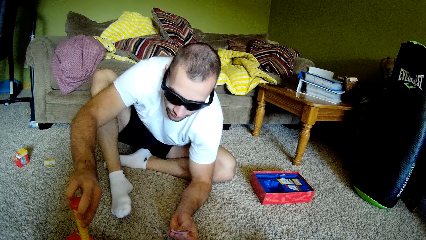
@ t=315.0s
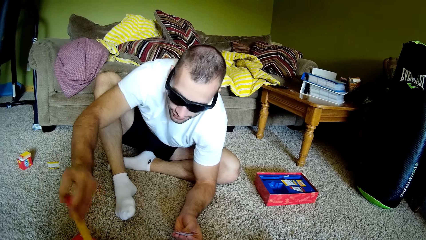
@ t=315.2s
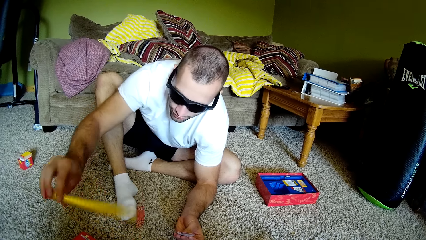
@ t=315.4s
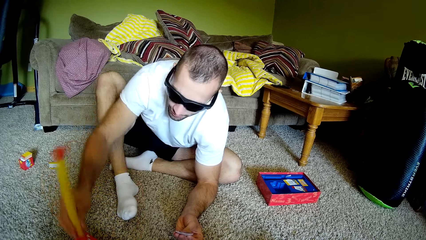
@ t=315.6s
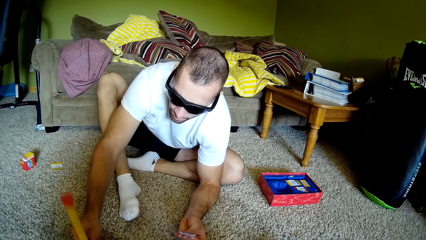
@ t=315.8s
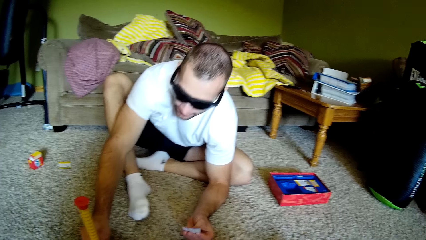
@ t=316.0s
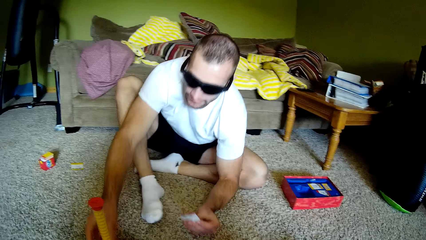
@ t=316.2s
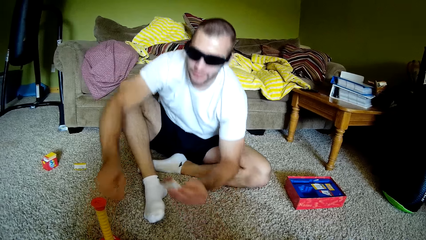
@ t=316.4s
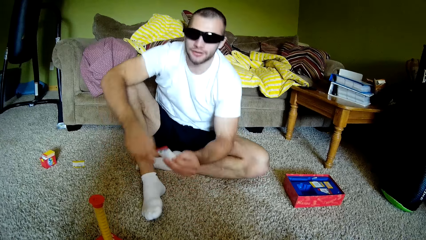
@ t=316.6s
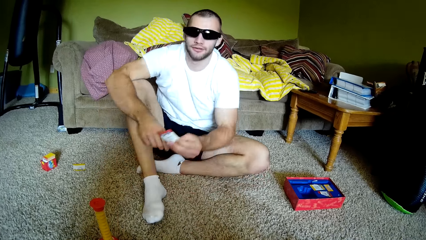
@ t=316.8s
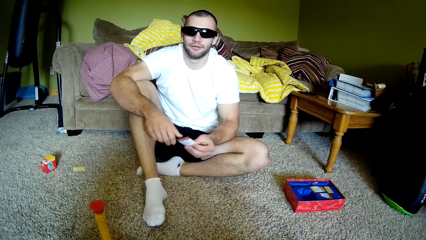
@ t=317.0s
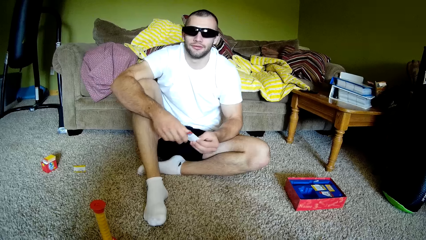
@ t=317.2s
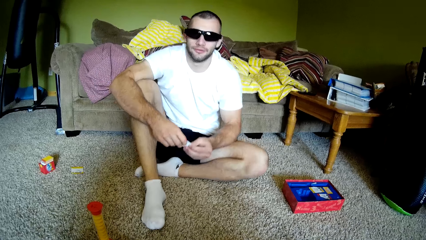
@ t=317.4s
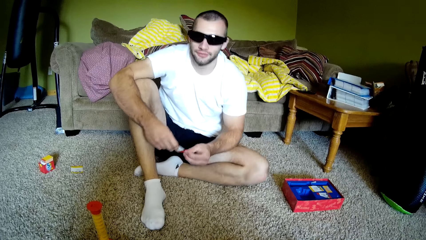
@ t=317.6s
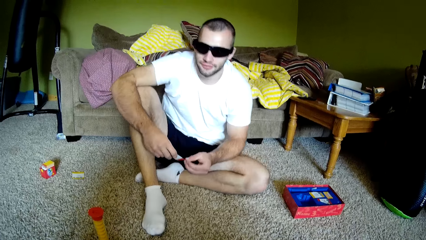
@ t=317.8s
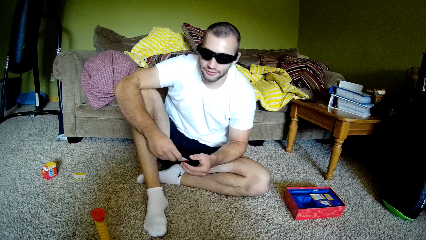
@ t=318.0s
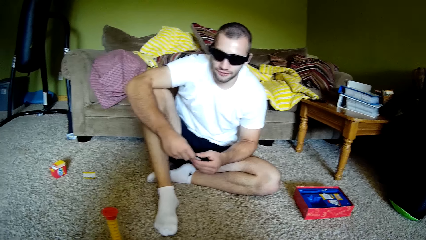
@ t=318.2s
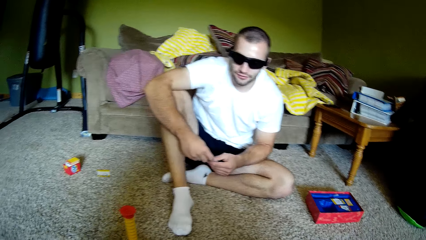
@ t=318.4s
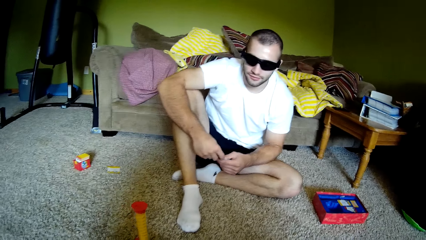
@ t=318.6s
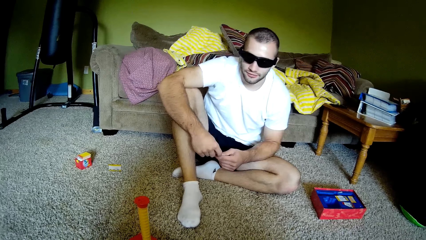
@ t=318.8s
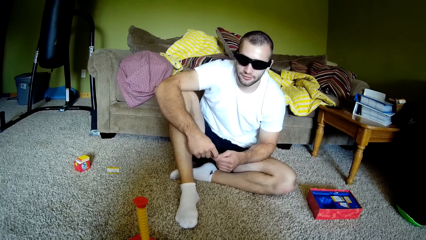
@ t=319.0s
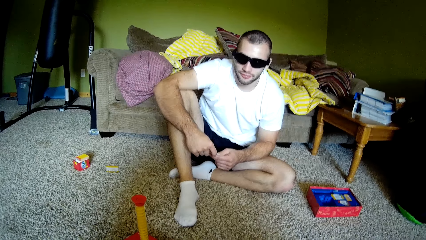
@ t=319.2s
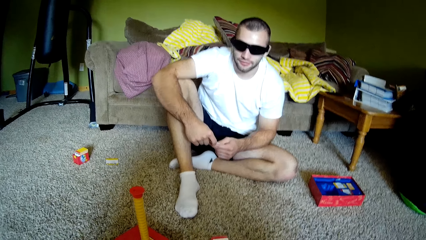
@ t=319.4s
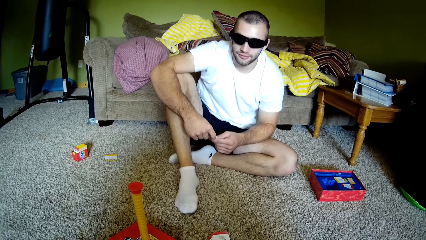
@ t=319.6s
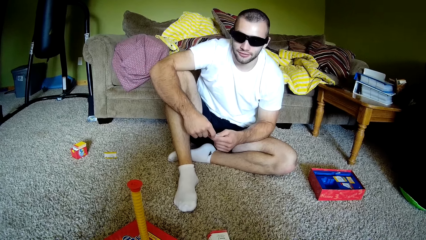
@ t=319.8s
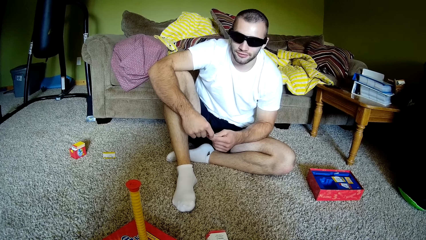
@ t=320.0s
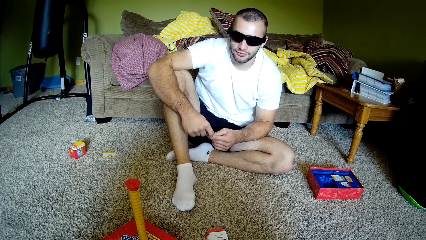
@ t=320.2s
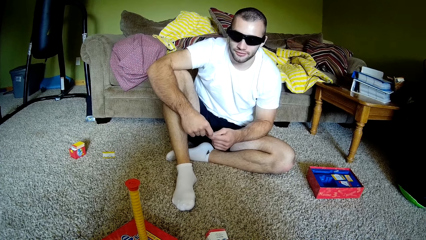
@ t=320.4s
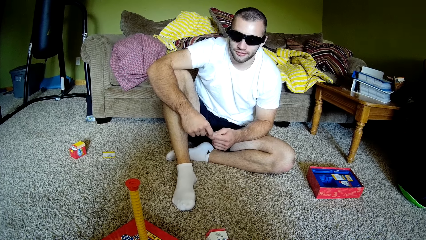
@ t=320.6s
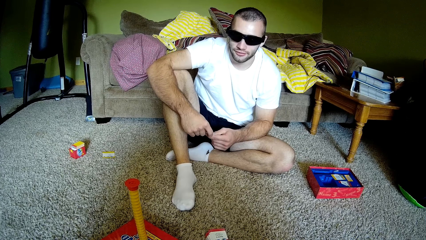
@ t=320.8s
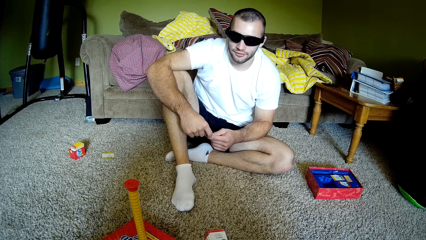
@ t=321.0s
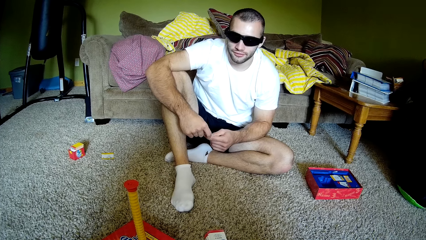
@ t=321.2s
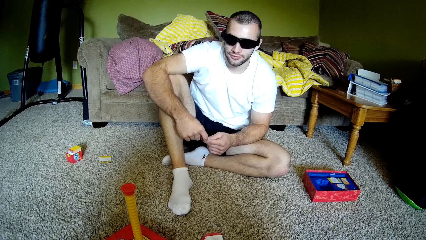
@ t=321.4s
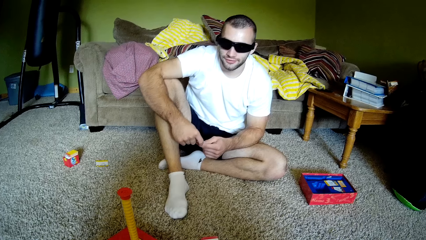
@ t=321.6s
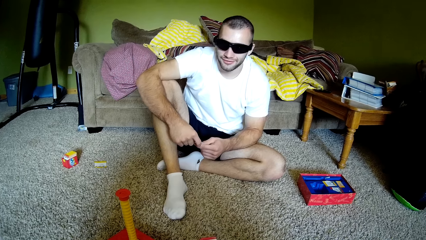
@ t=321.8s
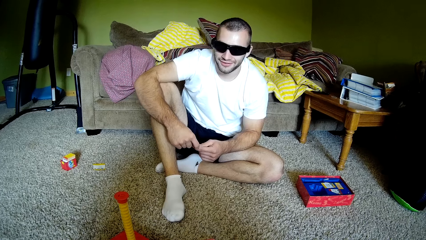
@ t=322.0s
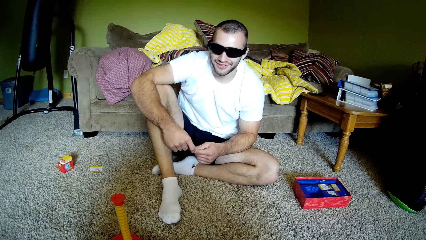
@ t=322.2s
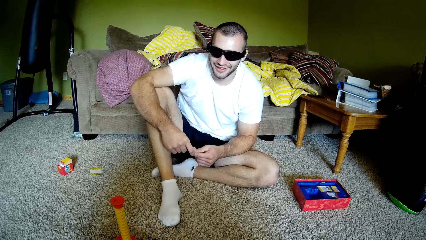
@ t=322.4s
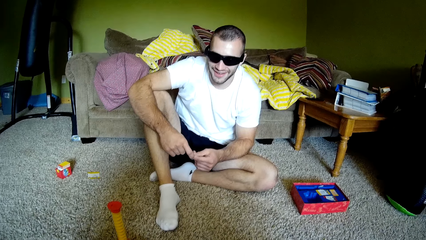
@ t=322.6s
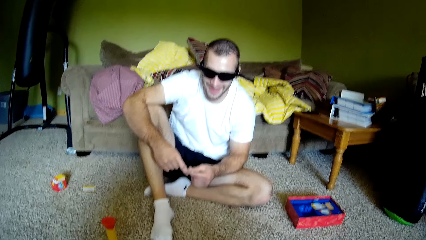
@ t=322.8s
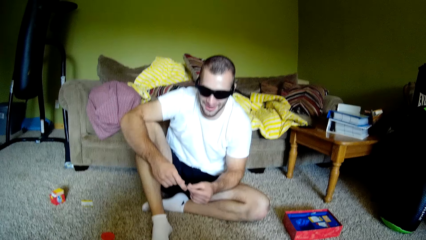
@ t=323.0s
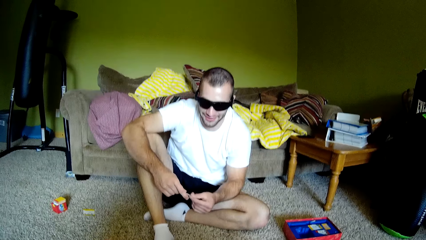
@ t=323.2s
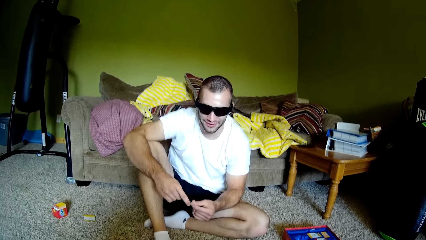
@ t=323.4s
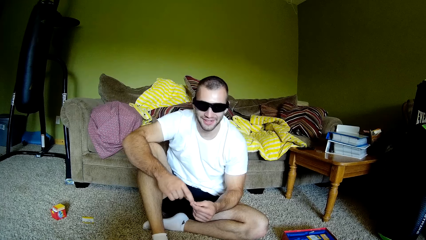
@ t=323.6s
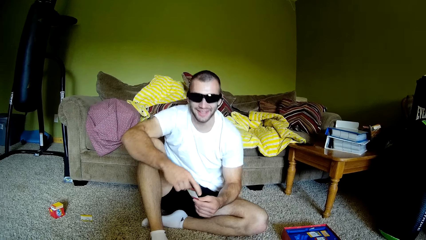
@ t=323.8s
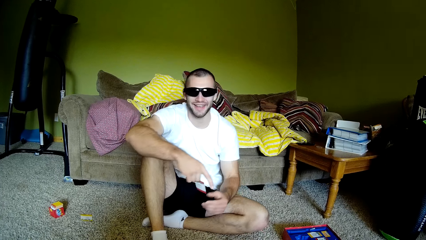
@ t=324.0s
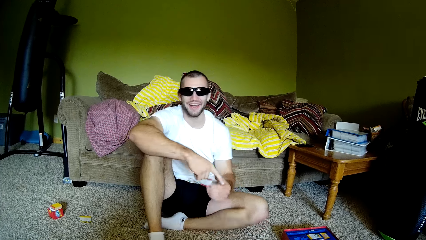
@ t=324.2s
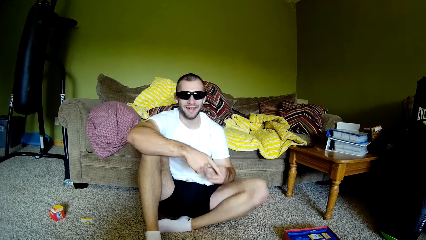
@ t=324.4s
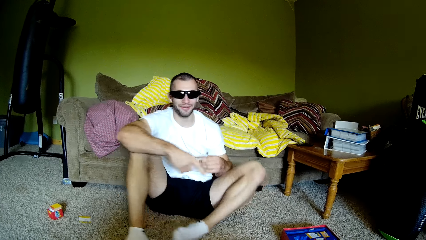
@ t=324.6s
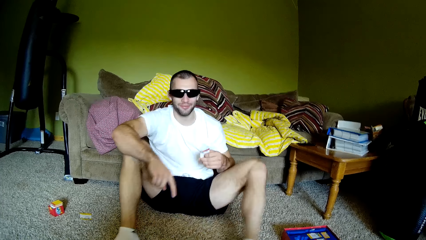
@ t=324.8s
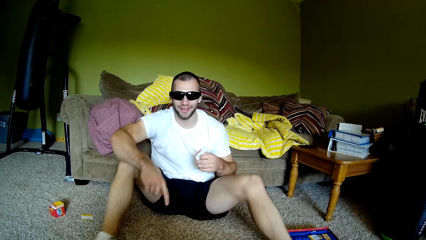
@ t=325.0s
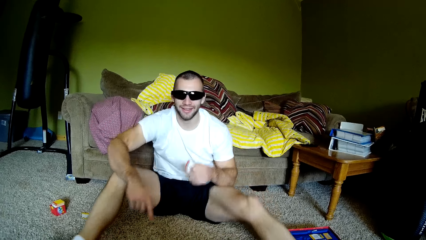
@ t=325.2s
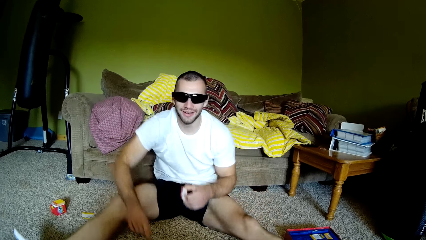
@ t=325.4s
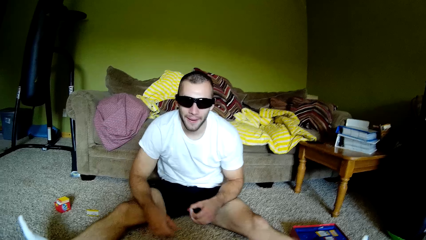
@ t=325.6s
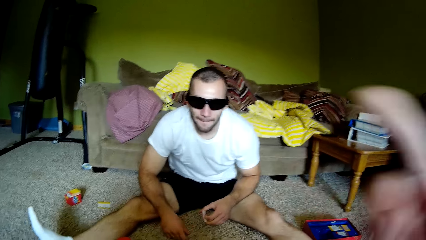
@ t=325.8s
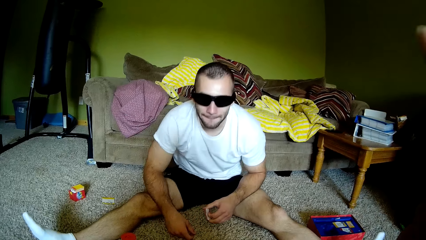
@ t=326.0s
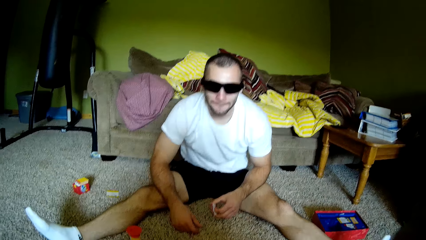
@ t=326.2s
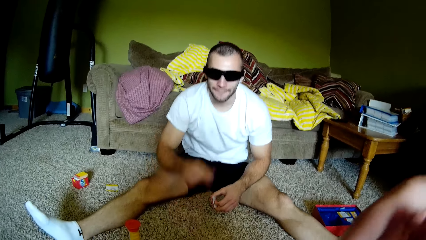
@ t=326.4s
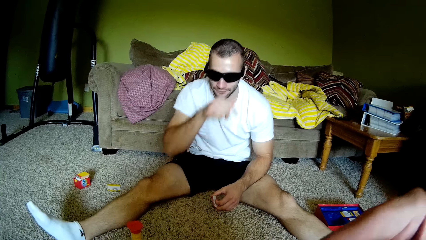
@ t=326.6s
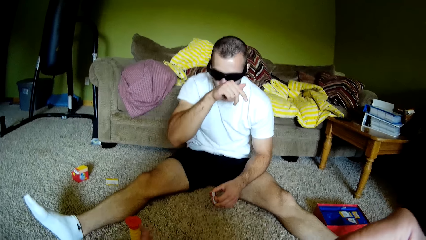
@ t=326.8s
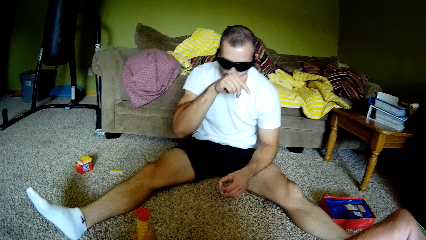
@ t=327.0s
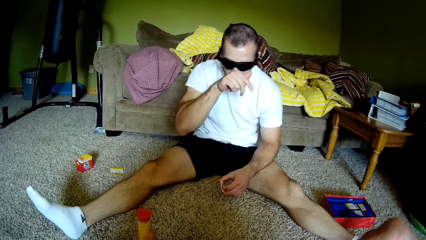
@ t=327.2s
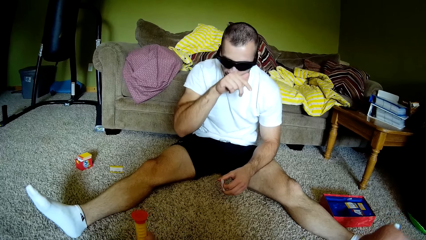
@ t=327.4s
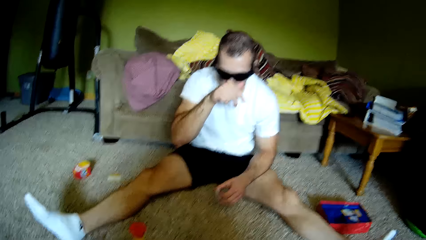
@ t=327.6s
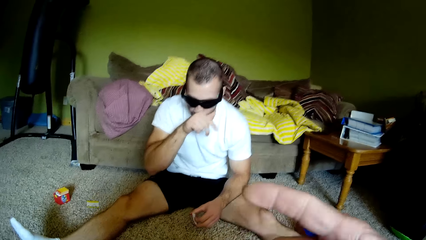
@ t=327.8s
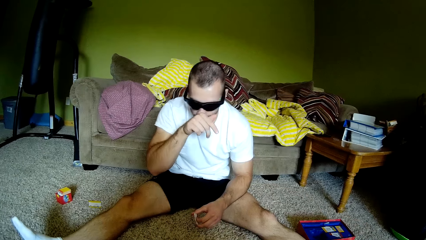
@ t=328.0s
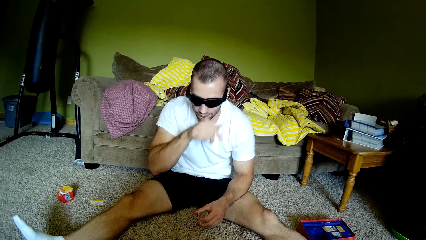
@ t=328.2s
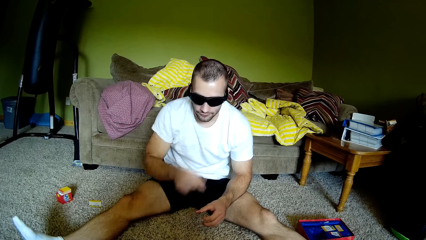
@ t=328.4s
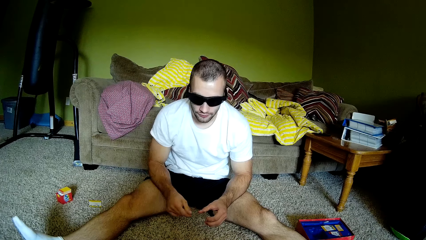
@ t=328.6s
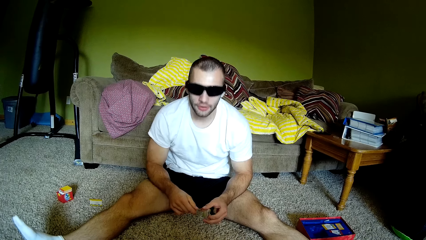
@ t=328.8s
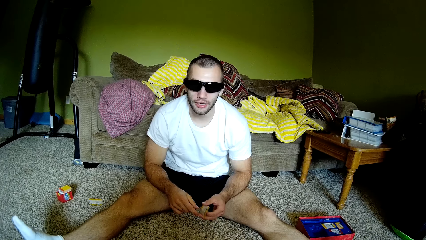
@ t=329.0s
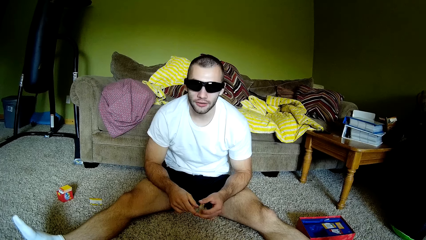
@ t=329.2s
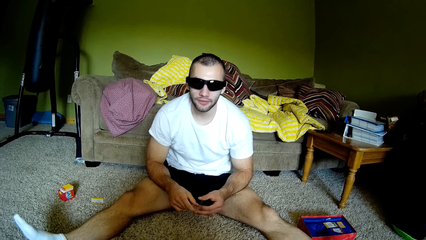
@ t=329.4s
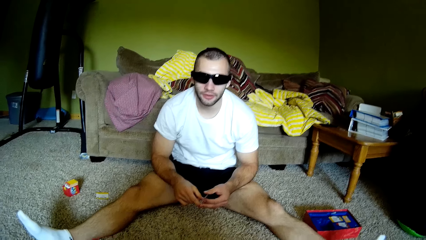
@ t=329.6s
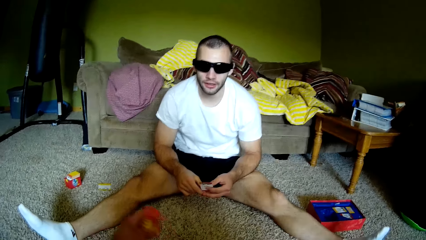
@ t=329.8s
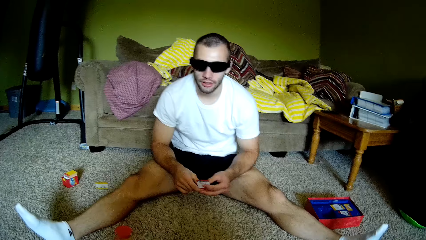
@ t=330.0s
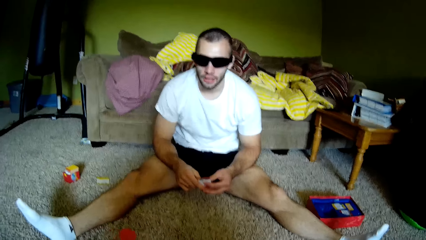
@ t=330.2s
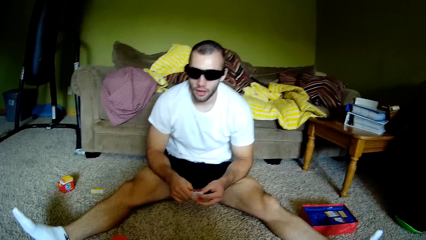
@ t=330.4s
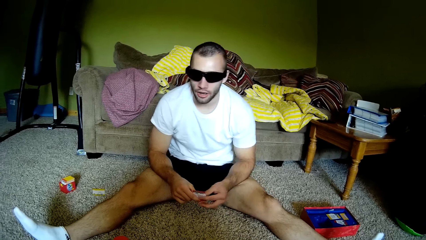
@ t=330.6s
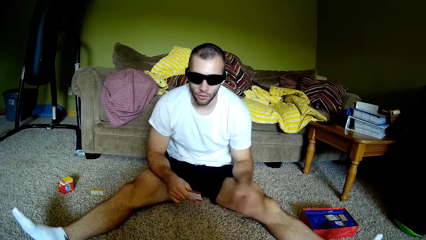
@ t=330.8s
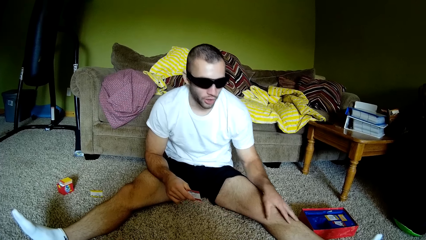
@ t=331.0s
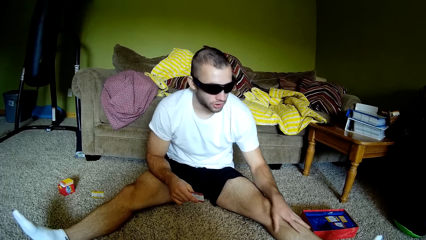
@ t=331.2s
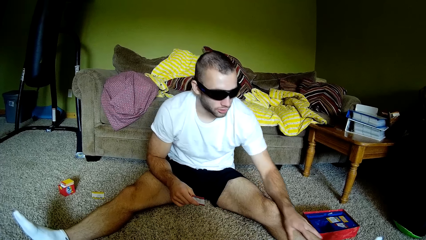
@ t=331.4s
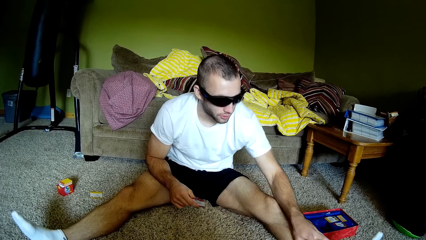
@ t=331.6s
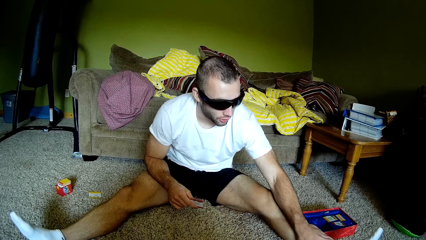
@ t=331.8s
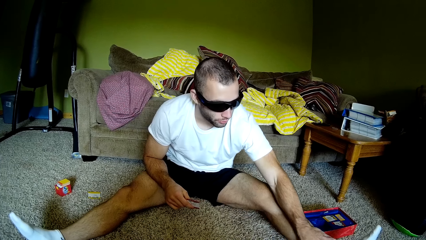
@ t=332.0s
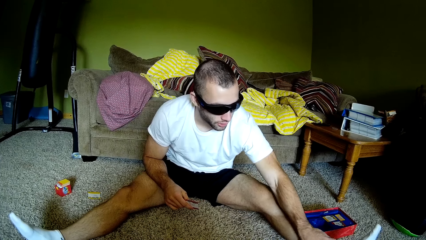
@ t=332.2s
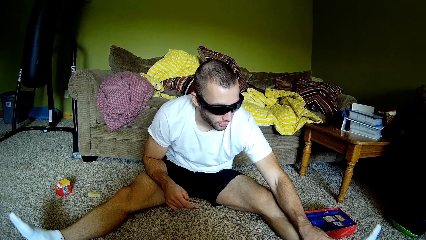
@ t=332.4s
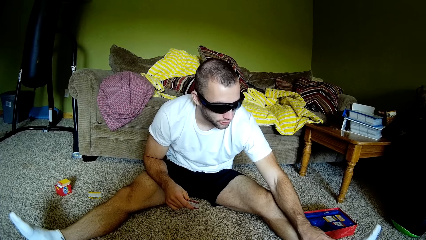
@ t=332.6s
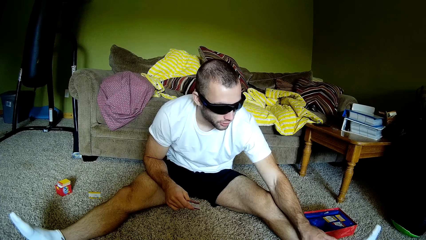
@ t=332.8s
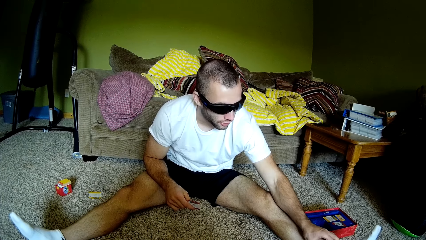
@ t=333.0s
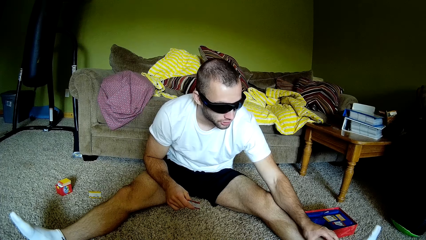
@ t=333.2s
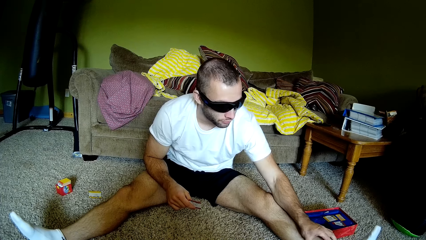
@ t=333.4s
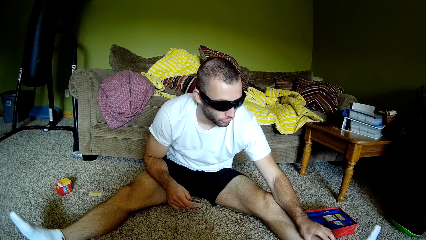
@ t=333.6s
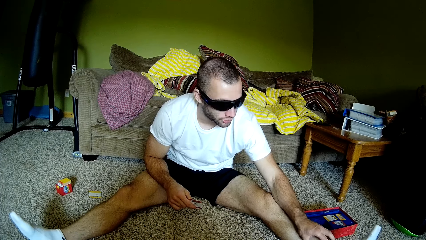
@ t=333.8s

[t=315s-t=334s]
The camera wearer puts something on the ground. A man presses a metal object on the floor. The camera wearer dialogues with the man. The man stretches the legs on the floor, touches his face, and scratches the nose. The camera wearer interacts with the man. The man touches his leg and holds the leg.
